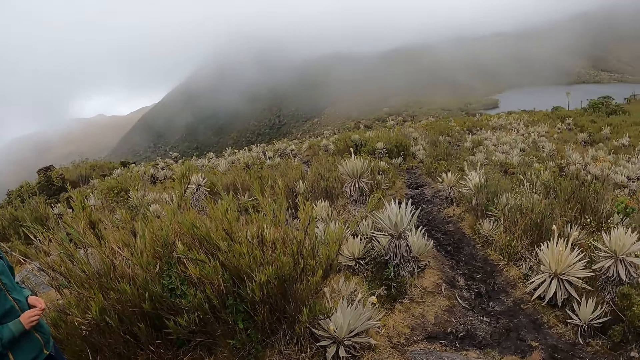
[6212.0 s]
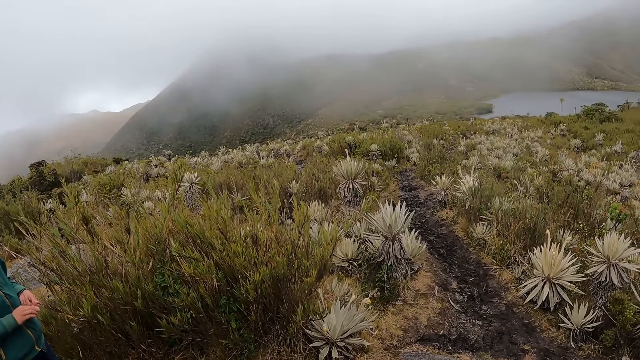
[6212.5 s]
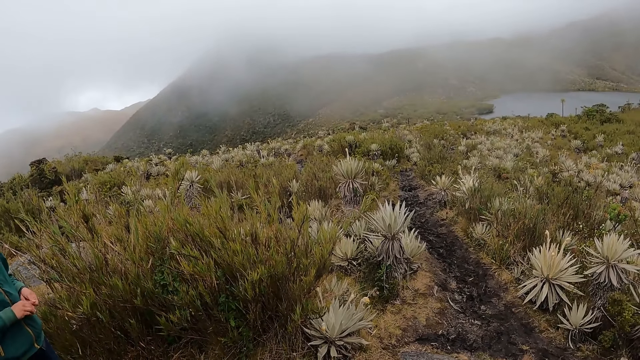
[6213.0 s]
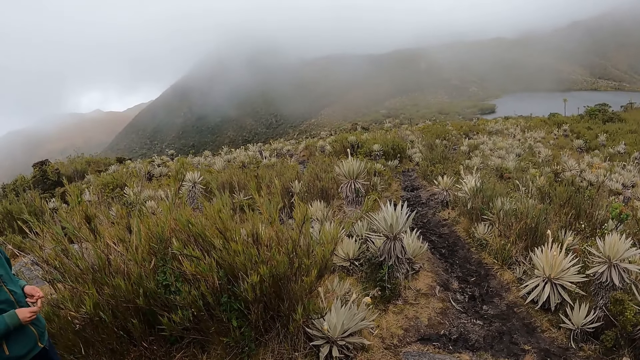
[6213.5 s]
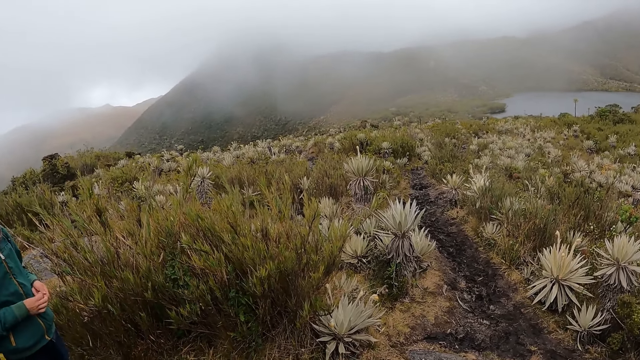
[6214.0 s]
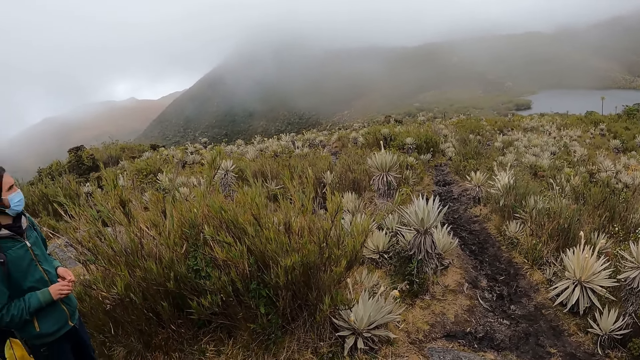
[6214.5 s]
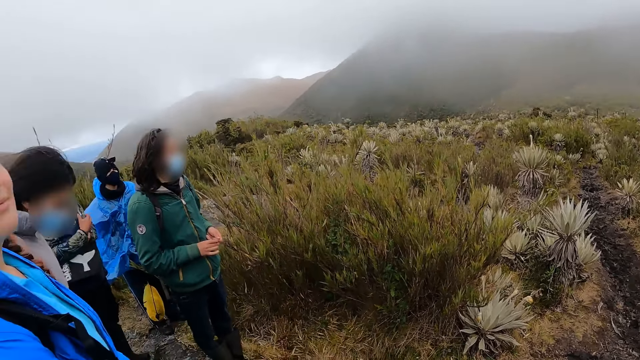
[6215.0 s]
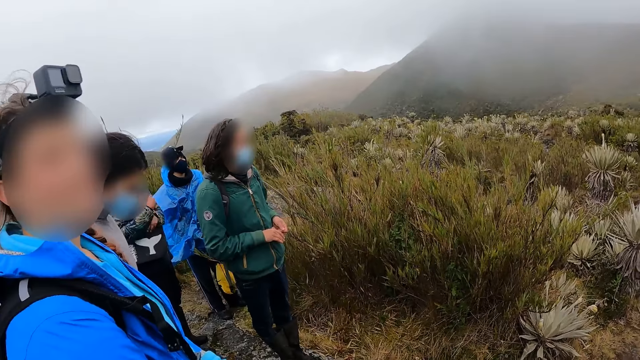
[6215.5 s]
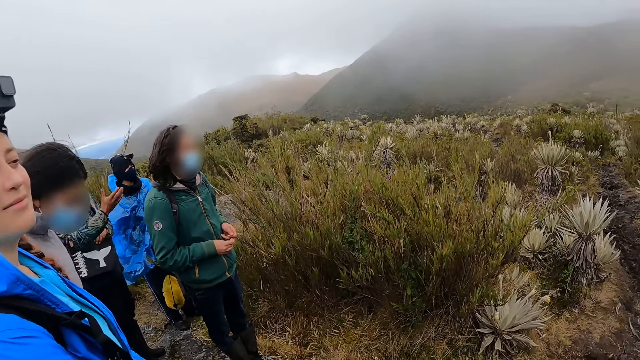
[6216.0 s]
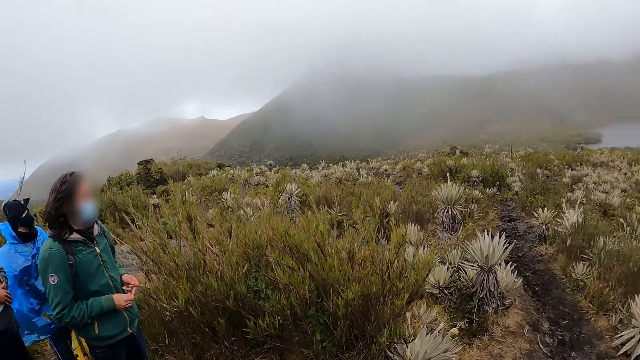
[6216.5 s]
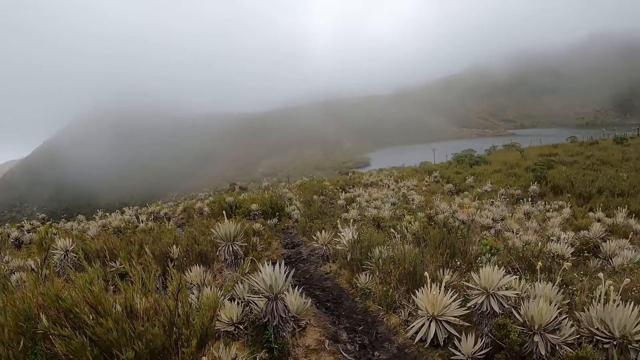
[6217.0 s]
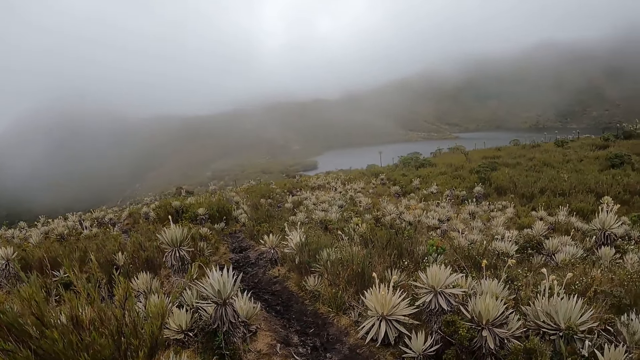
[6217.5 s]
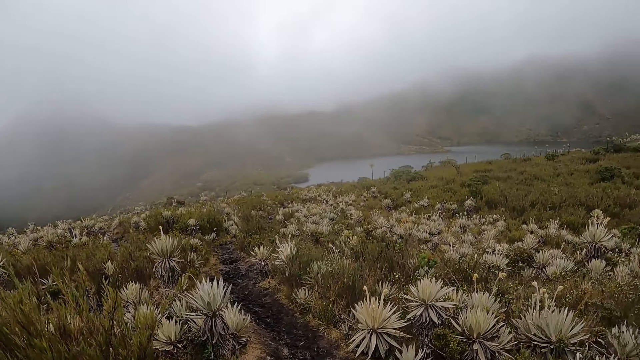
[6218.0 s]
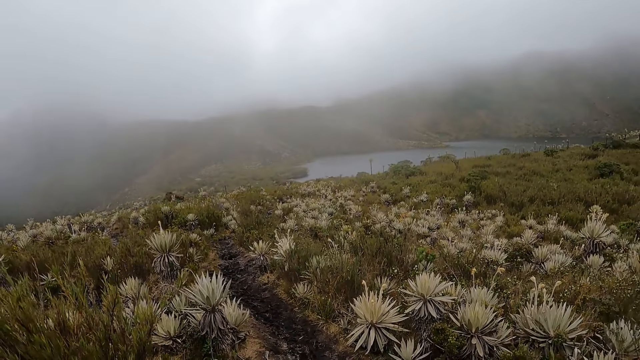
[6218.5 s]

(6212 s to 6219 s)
The camera wearer looks at the lake.

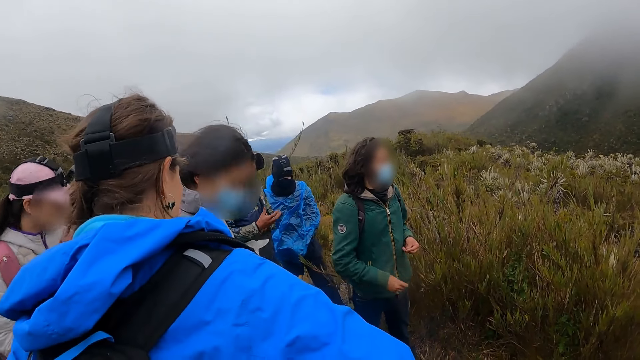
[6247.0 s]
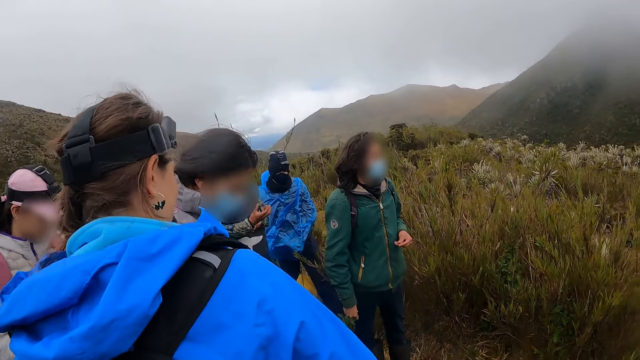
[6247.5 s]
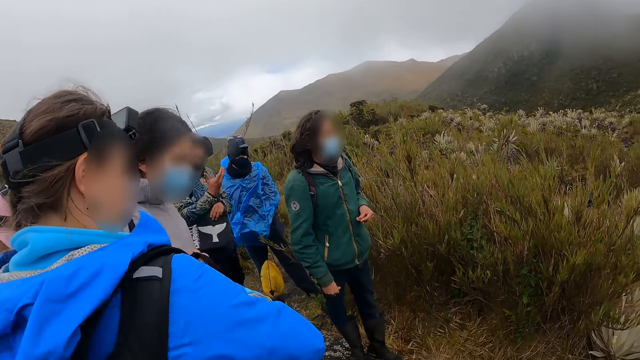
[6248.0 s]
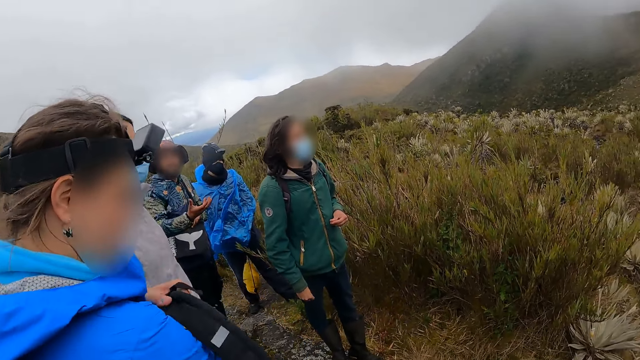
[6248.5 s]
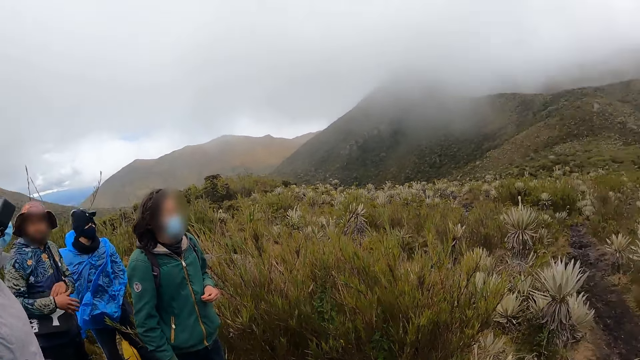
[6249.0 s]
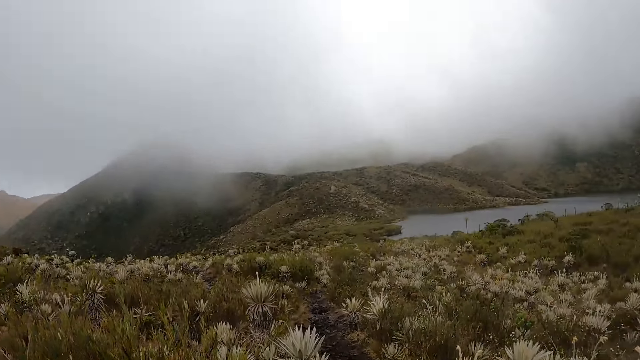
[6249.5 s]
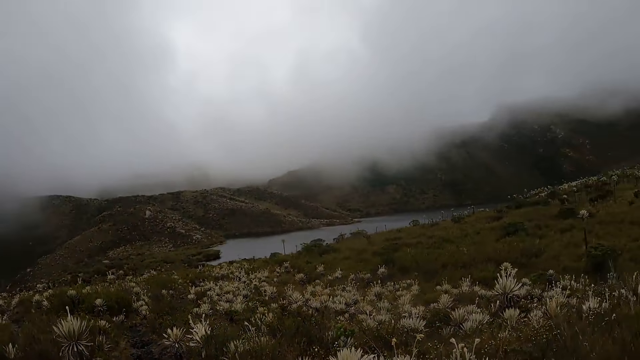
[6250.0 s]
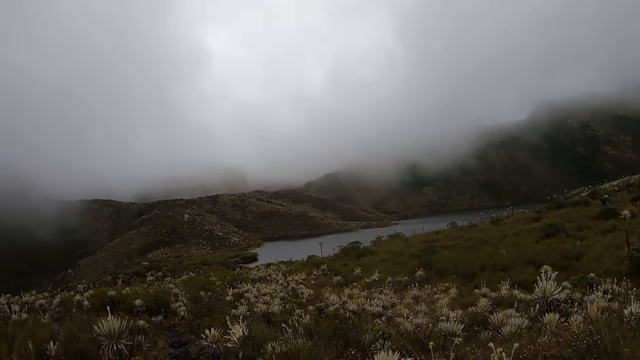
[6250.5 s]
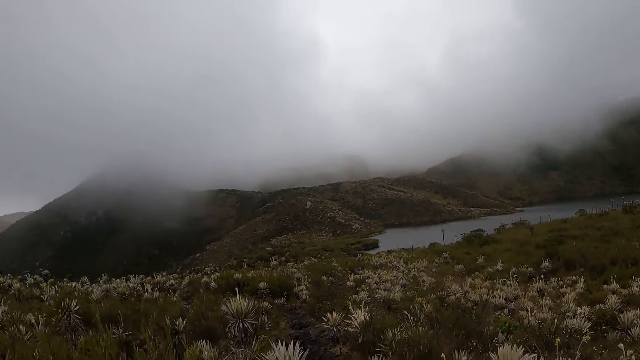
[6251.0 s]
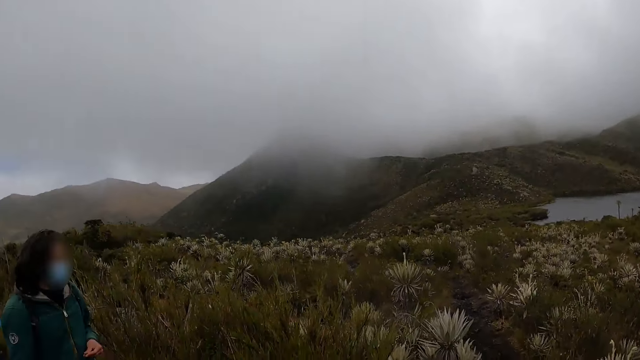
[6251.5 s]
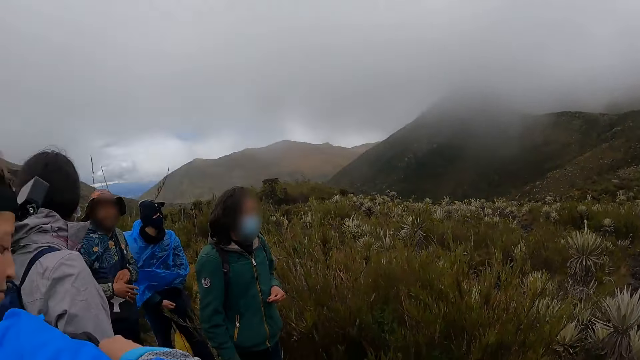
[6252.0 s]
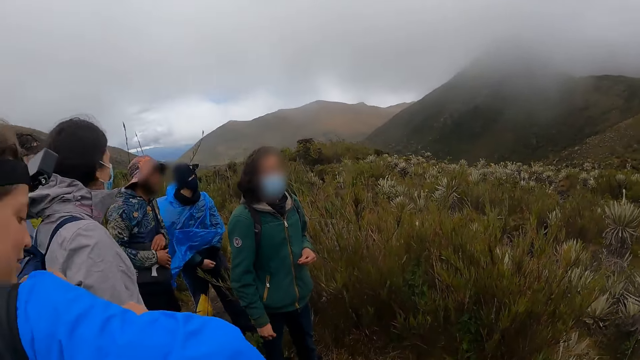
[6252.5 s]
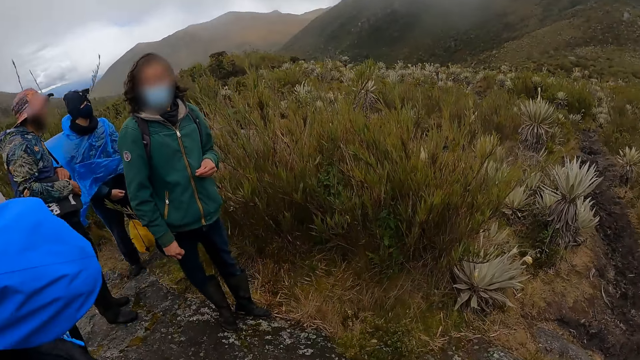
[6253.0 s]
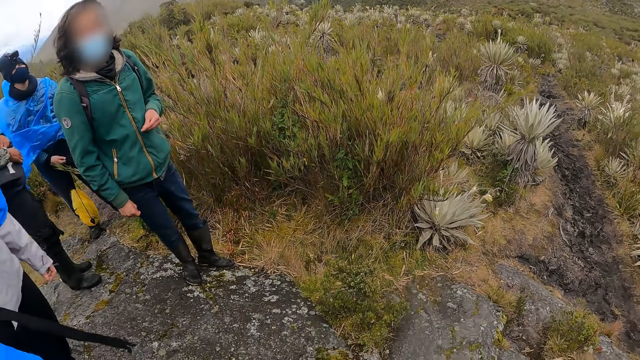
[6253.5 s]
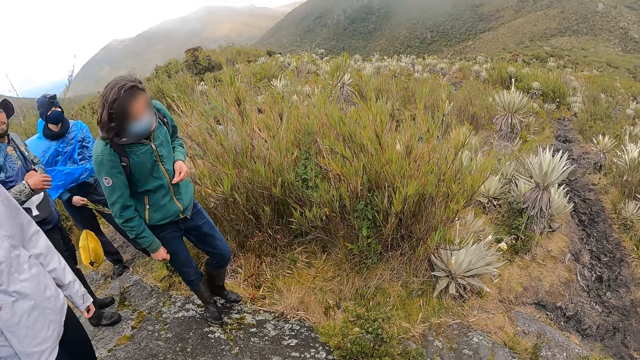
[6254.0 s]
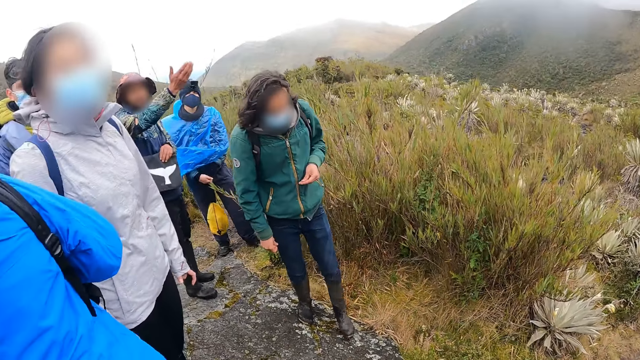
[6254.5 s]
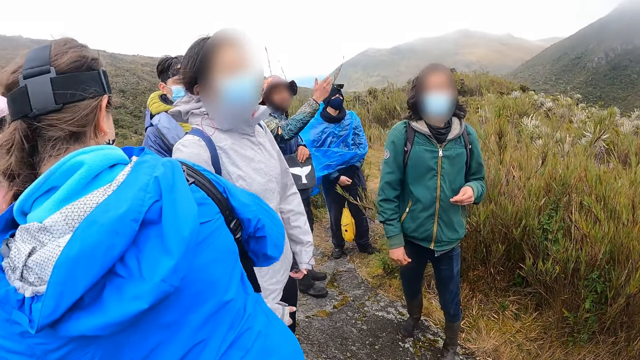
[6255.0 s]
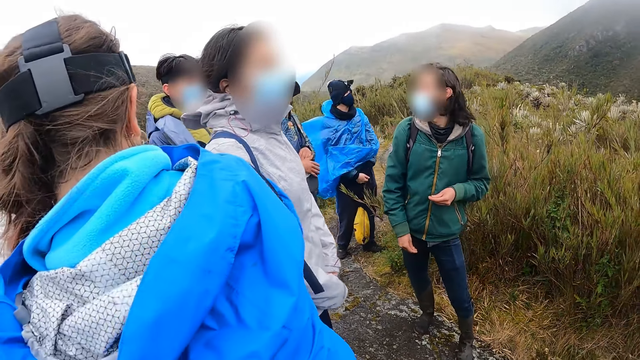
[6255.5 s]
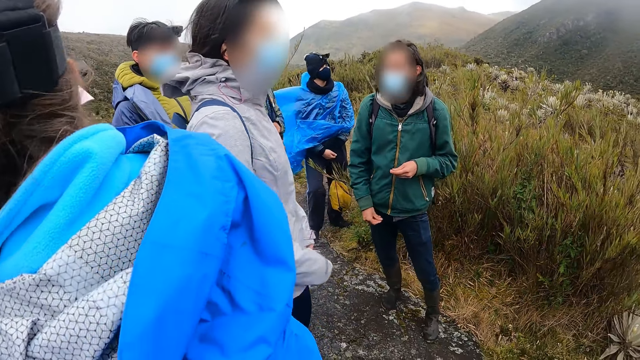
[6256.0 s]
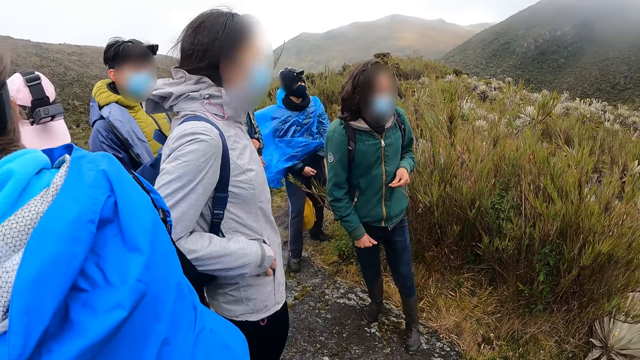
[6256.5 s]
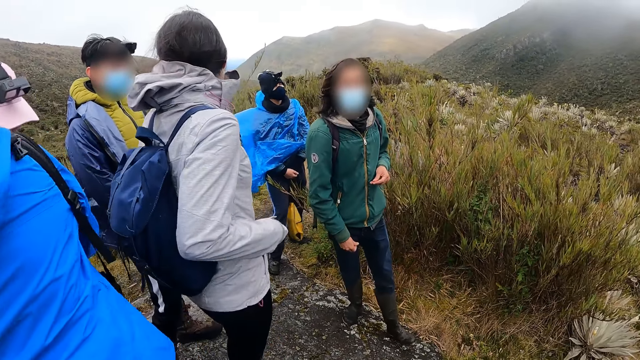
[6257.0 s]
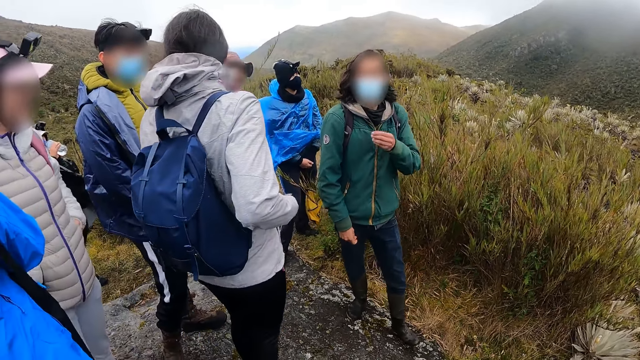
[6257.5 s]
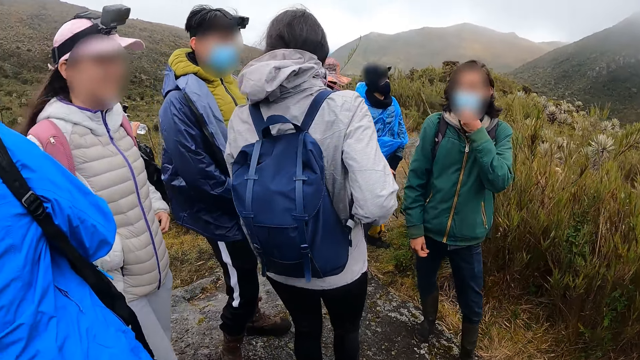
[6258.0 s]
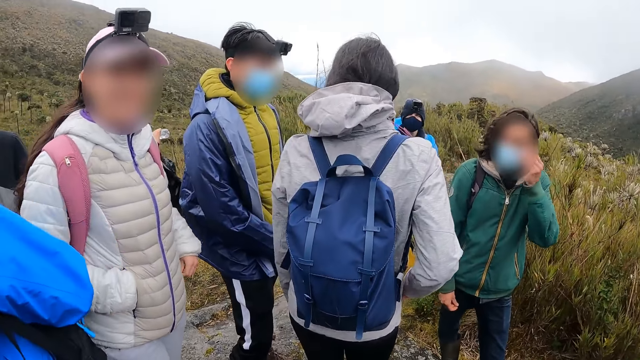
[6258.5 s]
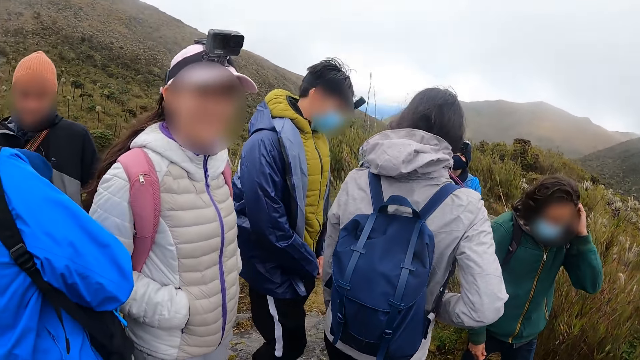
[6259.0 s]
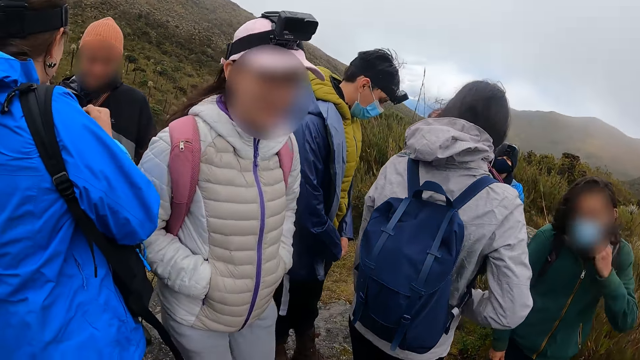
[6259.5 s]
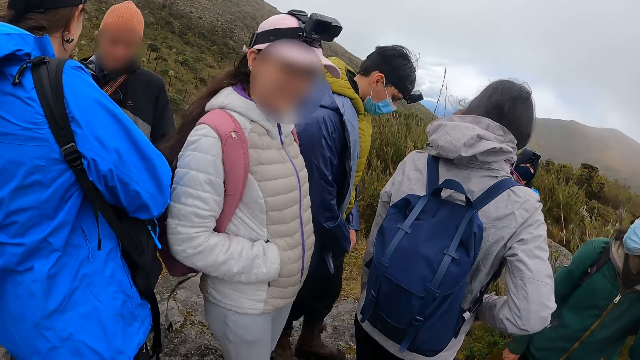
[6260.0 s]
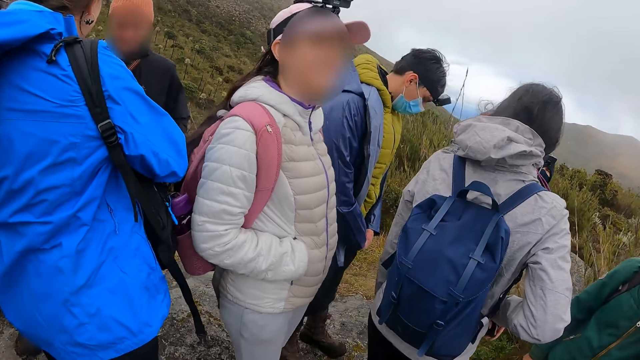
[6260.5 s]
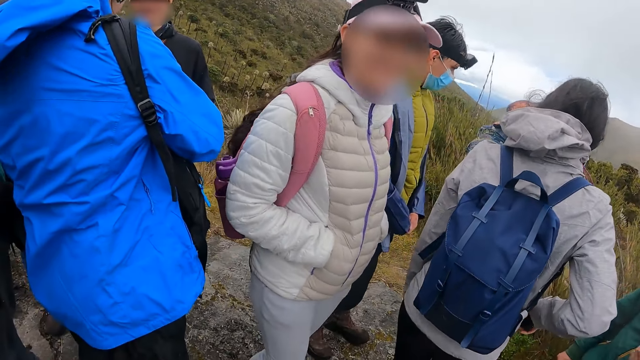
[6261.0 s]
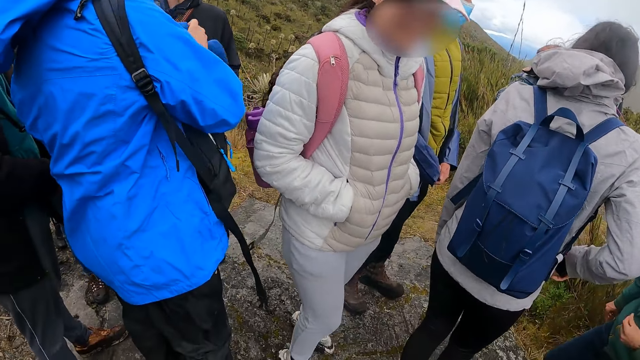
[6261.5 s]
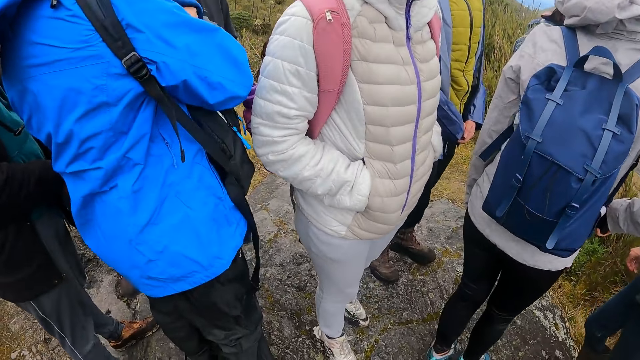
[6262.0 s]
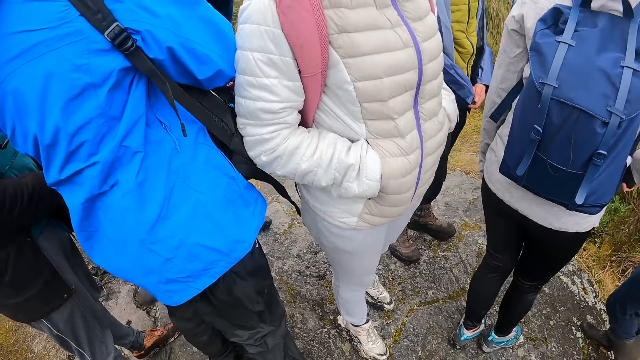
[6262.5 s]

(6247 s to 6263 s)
A woman removes a bag from her back. The camera wearer interacts with another woman. The first woman interacts with a man. The camera wearer looks at the man.
